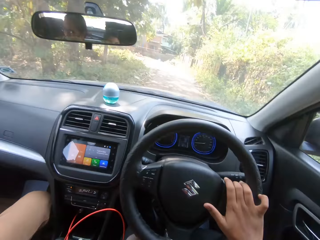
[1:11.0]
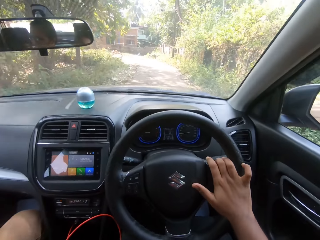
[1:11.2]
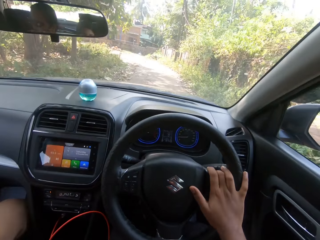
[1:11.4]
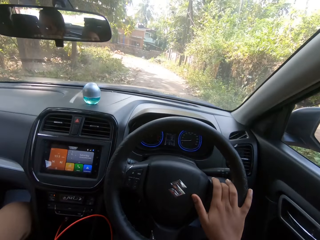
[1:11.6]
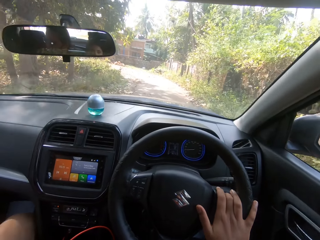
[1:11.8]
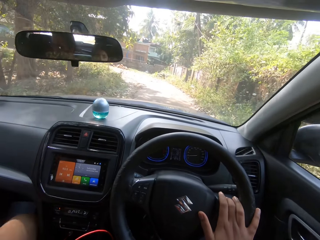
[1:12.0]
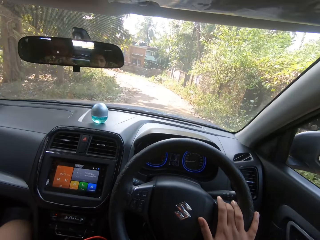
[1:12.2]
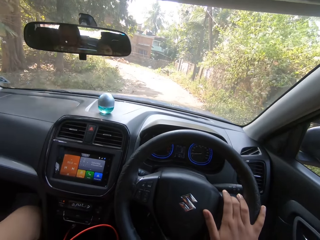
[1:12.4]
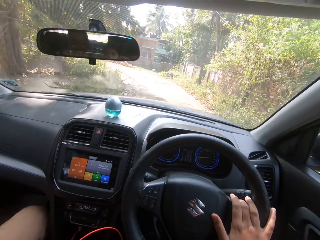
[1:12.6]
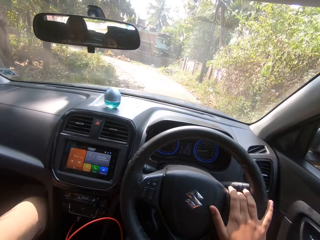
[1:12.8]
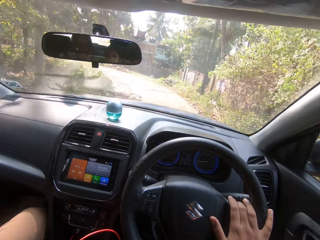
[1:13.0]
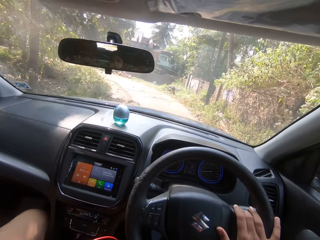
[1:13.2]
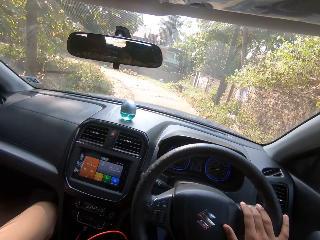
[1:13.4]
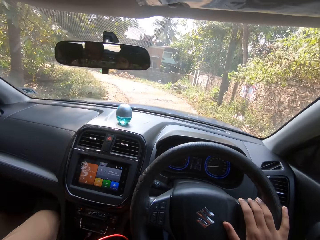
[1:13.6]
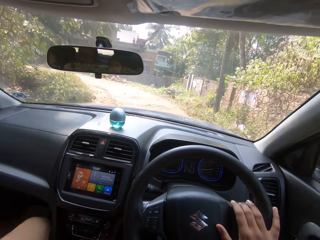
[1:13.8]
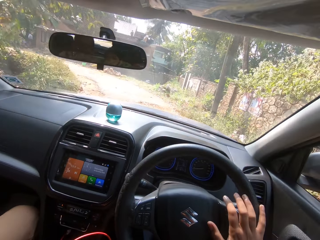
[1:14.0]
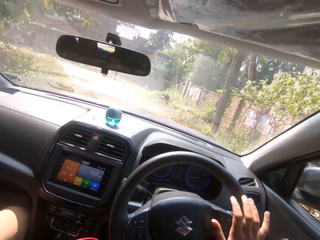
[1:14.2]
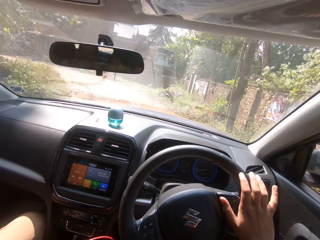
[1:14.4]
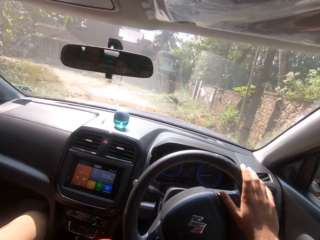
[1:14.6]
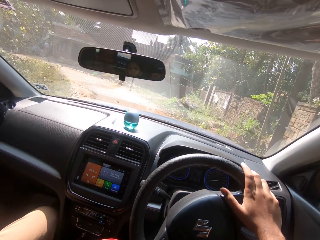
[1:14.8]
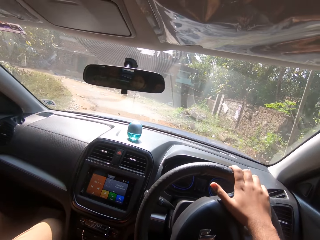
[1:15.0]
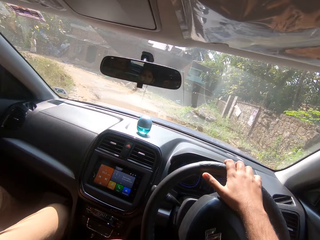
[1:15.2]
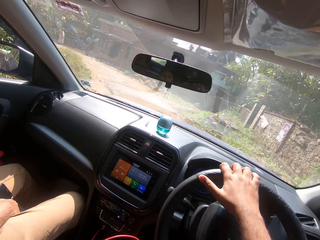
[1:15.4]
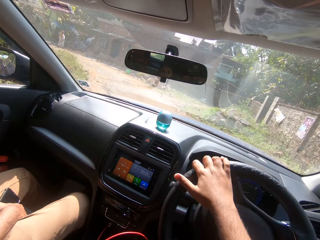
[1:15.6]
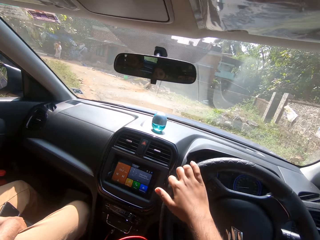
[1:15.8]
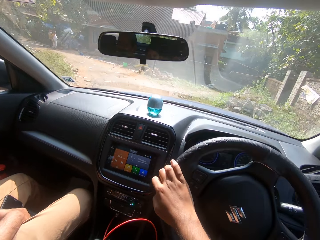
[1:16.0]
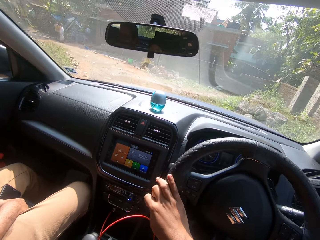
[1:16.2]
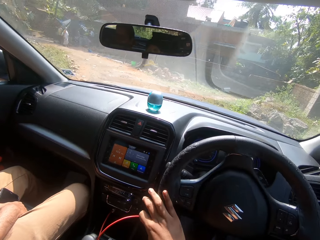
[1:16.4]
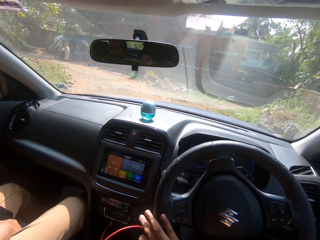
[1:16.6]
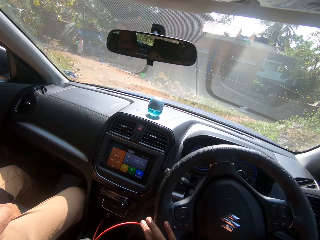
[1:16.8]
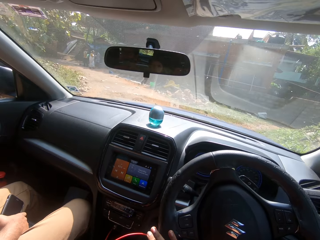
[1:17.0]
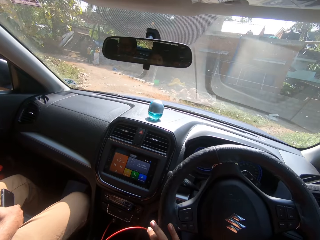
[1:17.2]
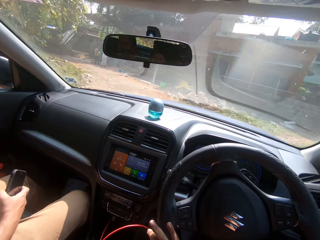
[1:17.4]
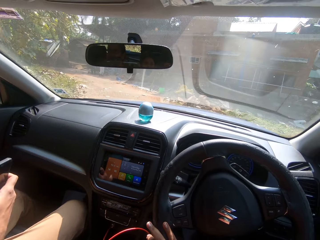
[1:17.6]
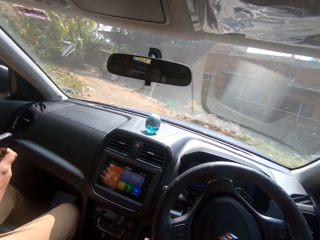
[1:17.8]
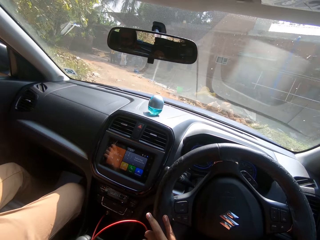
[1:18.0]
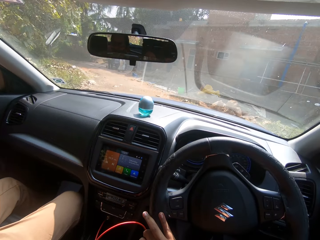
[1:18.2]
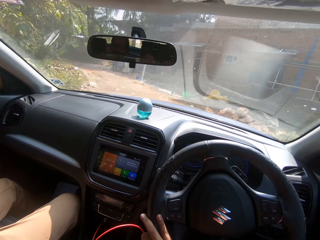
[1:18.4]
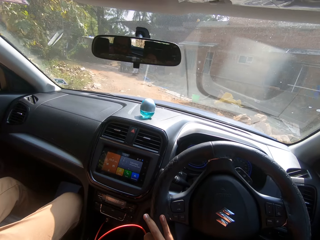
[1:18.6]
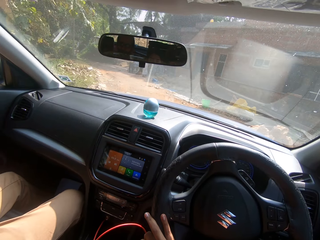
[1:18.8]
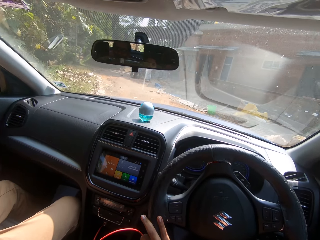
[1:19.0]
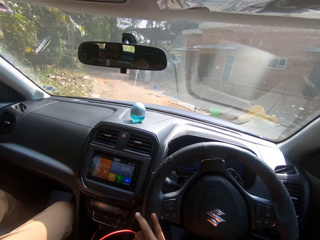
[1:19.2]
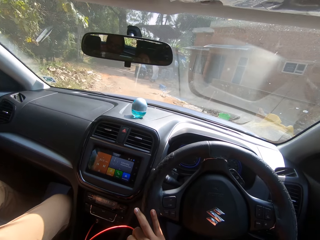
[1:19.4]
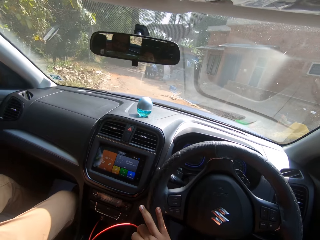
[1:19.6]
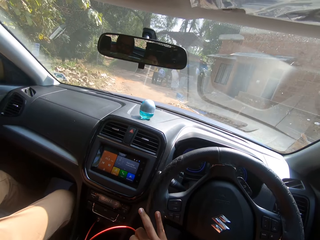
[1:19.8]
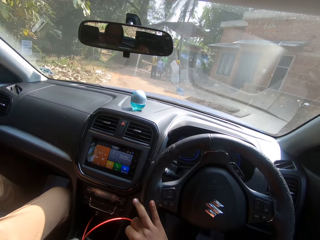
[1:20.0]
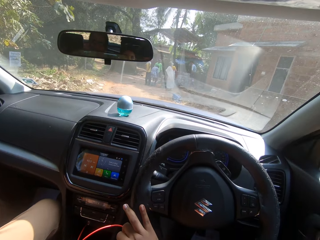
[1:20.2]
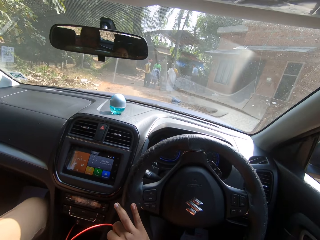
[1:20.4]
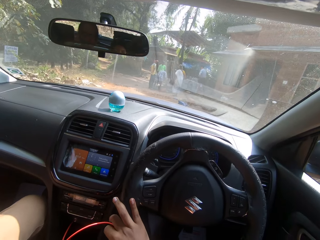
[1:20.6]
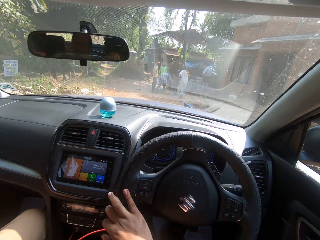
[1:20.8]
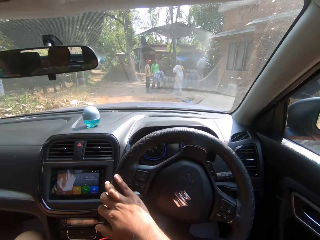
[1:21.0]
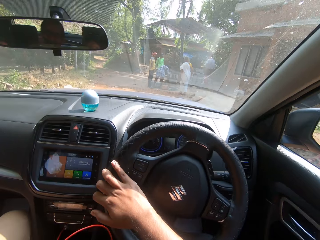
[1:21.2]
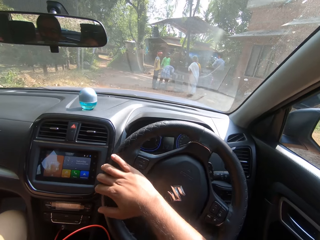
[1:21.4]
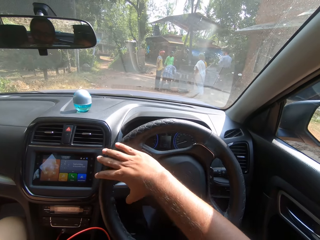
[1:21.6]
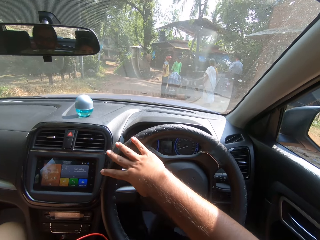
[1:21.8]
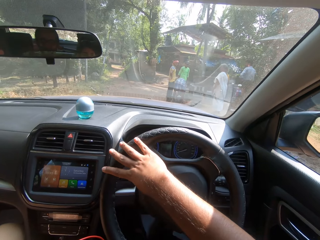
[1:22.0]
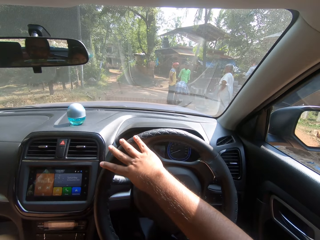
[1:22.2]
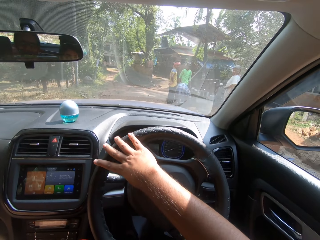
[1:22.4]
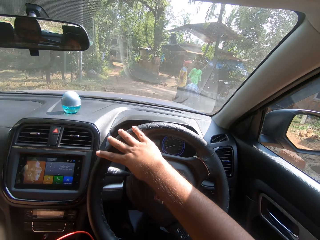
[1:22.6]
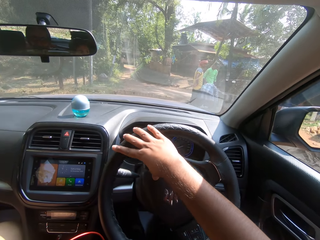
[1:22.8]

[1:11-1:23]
The camera wearer converses with a friend. They converse with the friend again.

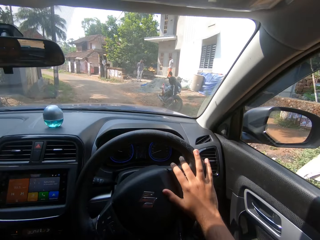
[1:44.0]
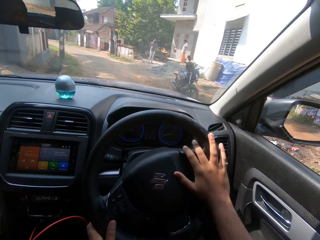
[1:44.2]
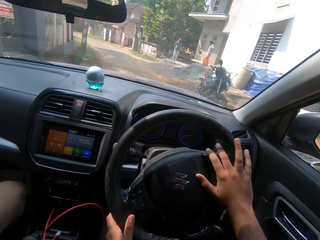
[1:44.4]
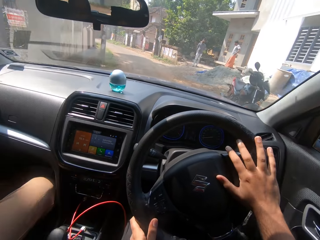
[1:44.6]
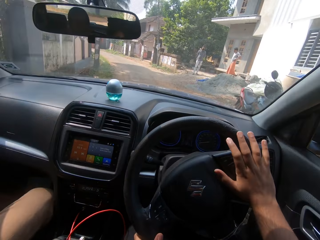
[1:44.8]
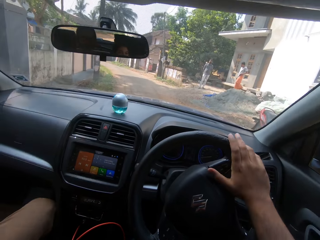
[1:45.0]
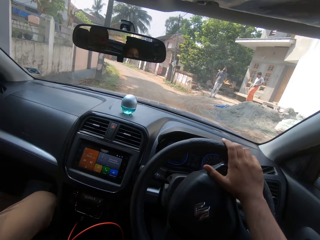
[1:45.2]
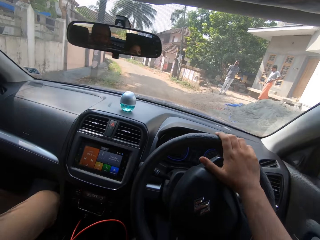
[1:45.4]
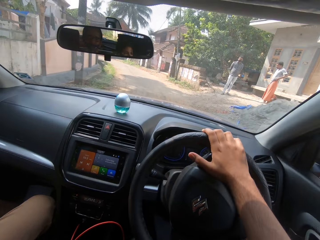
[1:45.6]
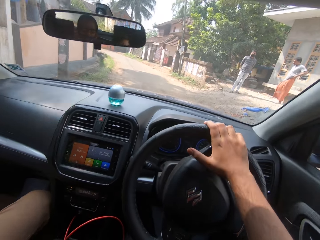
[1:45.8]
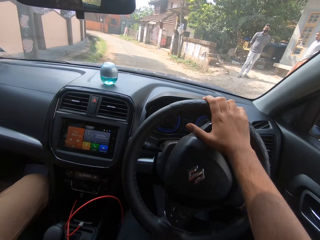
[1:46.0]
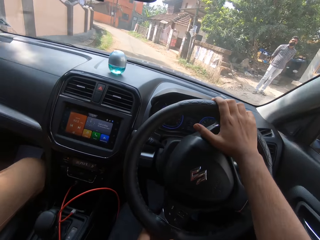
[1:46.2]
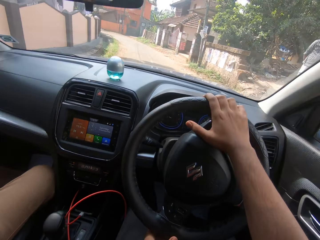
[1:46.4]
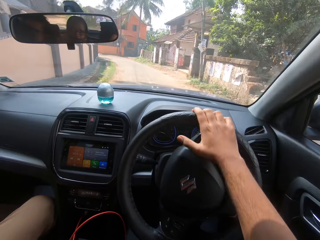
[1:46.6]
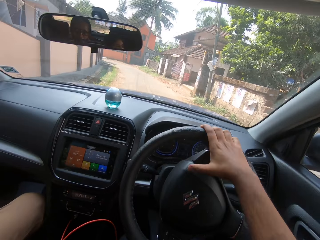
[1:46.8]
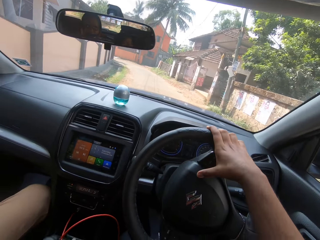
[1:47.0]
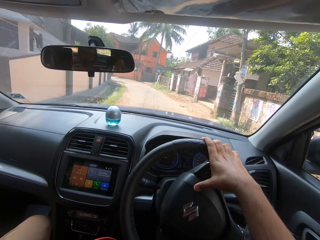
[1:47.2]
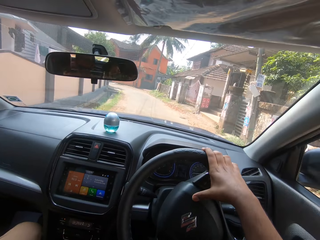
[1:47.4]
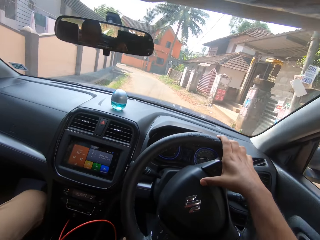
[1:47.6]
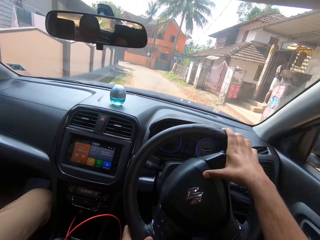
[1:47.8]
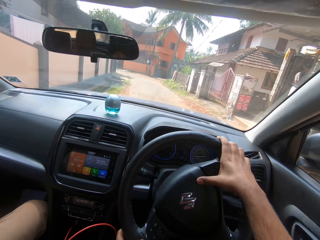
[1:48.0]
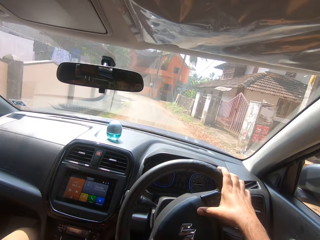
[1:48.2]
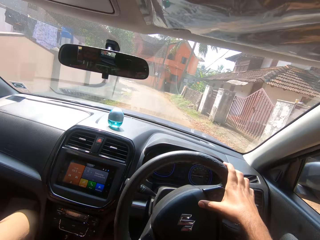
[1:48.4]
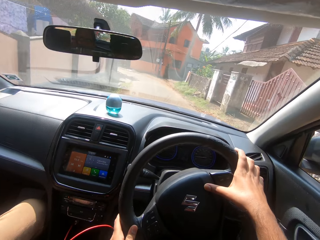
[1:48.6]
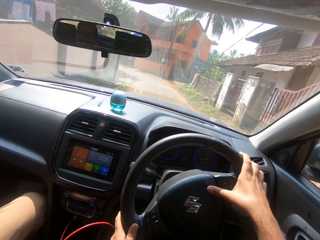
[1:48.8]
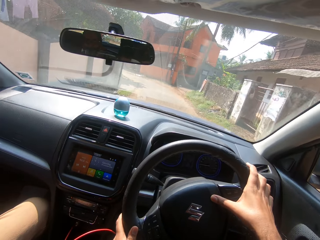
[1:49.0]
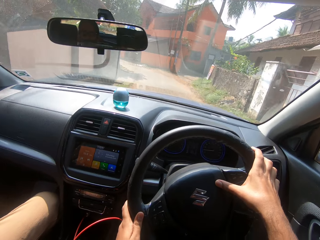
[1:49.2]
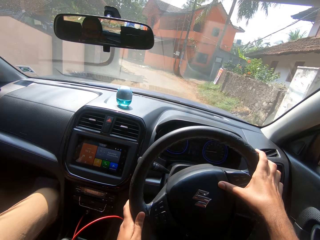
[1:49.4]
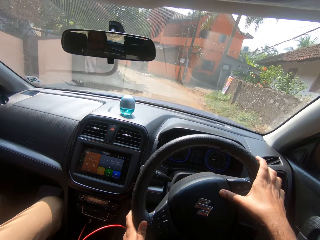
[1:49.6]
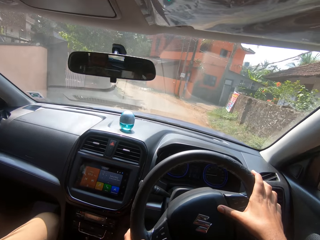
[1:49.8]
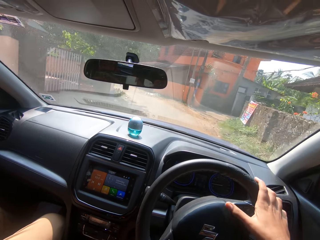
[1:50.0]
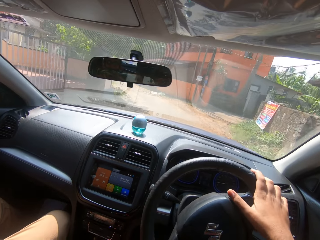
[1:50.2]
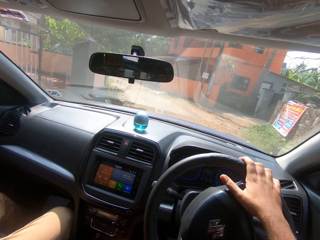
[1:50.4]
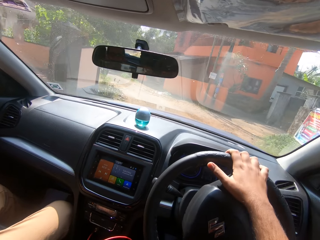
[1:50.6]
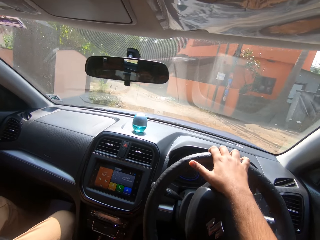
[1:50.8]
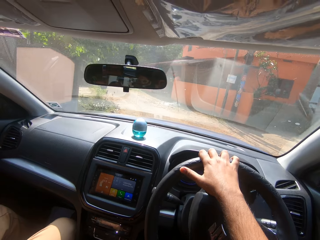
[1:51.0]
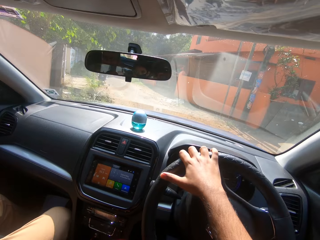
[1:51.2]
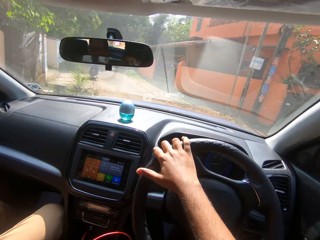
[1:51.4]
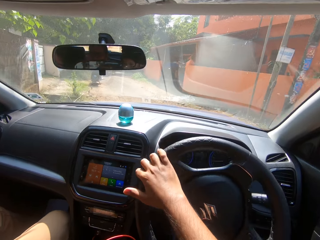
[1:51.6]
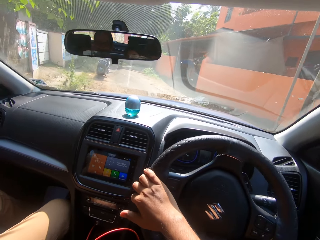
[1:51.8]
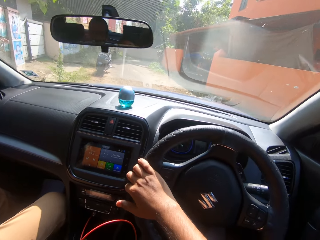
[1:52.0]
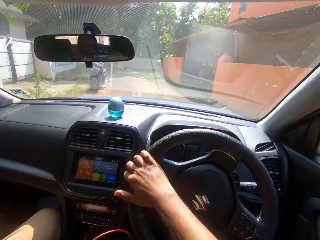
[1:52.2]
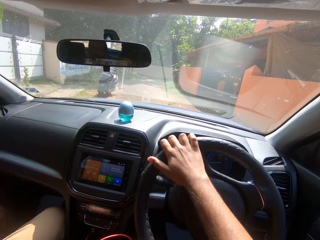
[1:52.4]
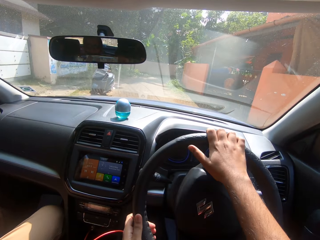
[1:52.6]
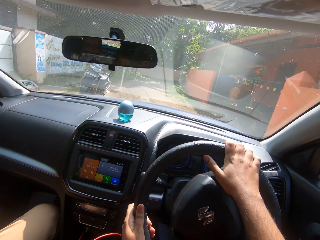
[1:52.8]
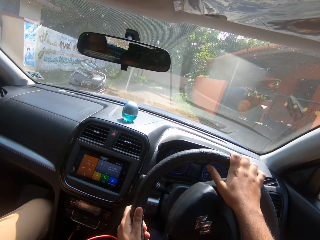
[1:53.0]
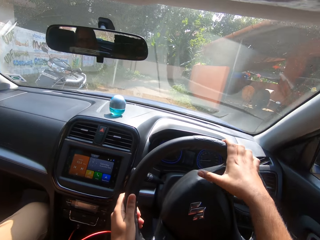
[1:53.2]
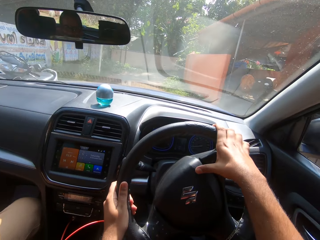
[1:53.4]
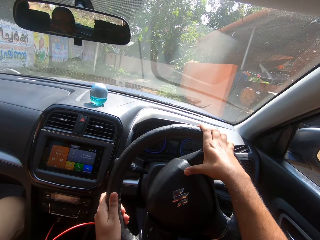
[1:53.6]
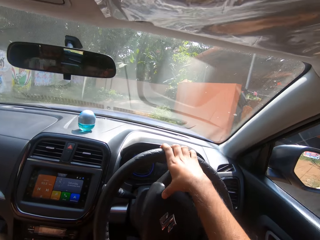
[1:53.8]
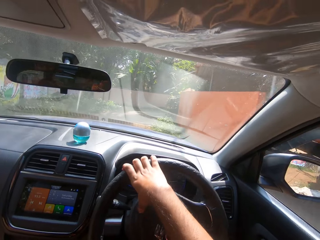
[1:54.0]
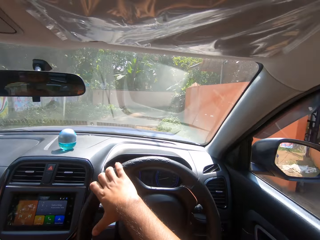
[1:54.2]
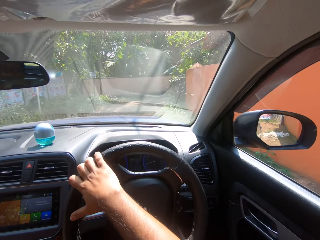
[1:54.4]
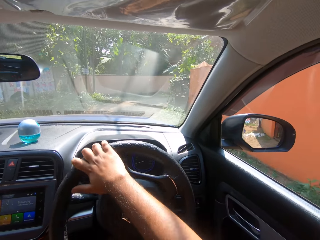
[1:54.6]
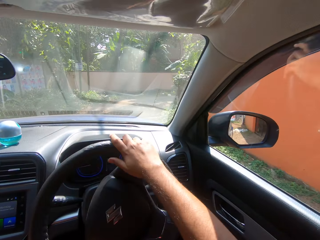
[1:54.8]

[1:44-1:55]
The camera wearer converses with a friend. They horn the car.
